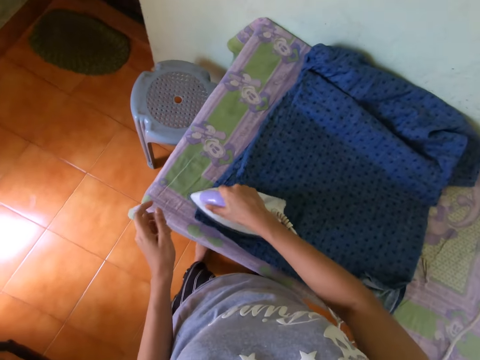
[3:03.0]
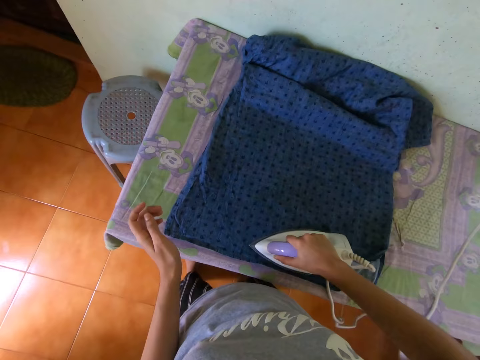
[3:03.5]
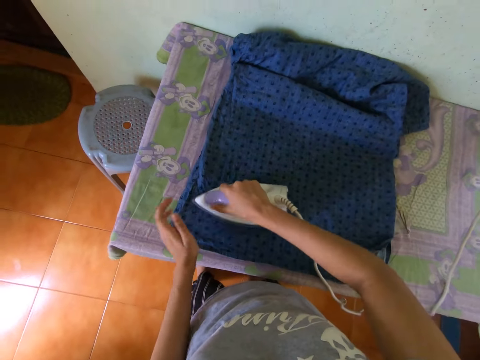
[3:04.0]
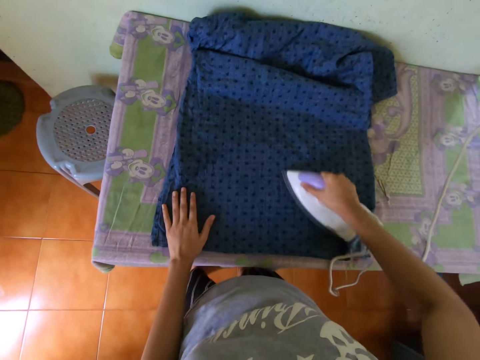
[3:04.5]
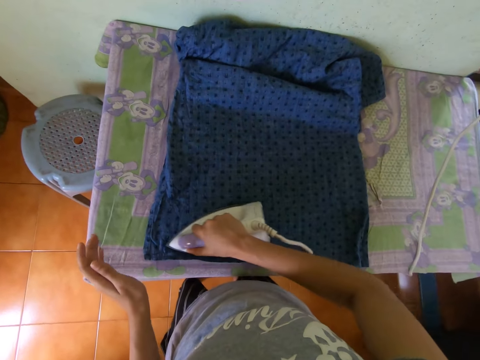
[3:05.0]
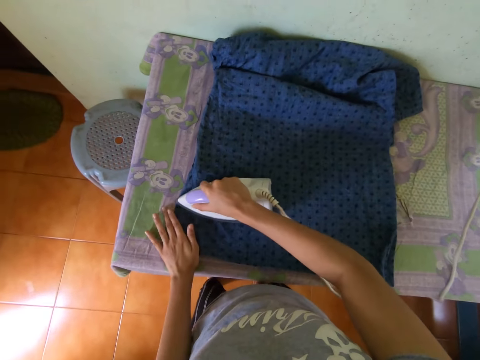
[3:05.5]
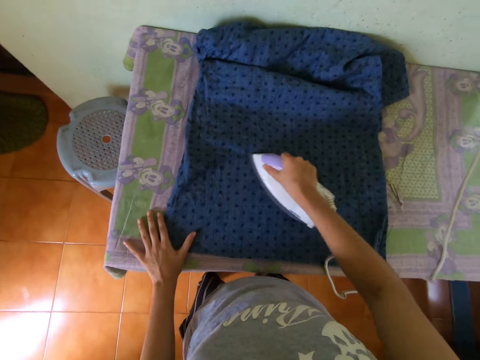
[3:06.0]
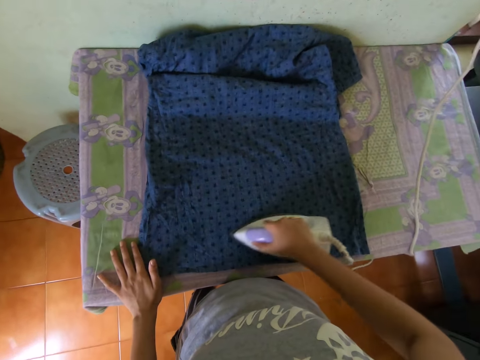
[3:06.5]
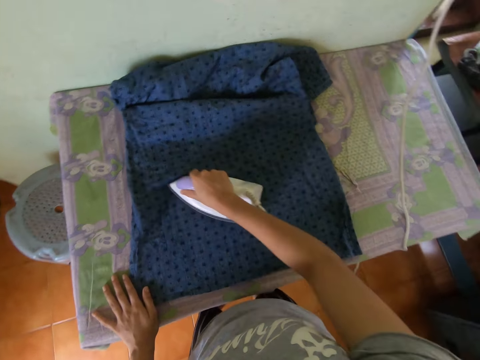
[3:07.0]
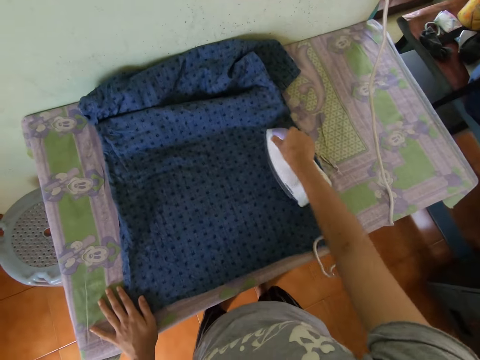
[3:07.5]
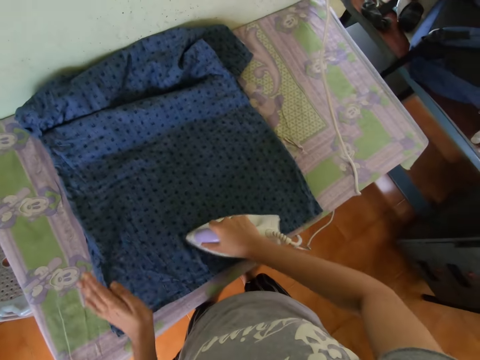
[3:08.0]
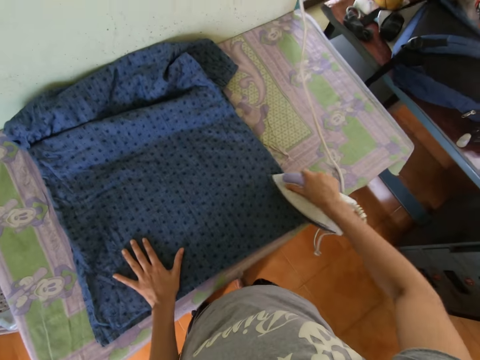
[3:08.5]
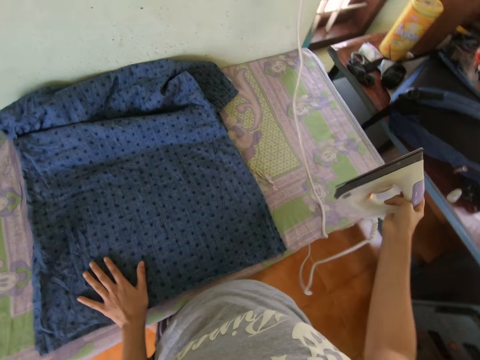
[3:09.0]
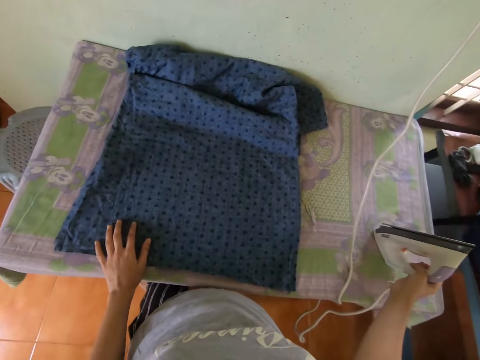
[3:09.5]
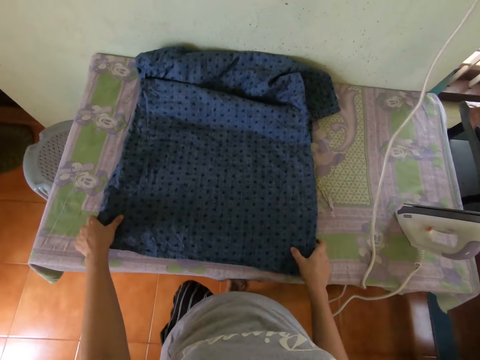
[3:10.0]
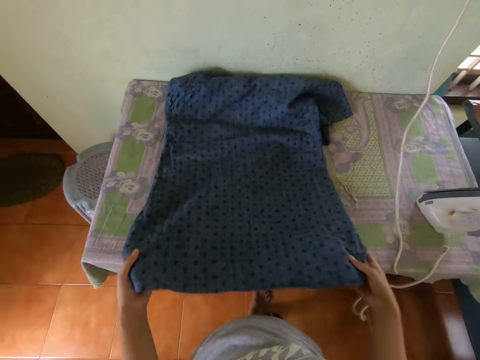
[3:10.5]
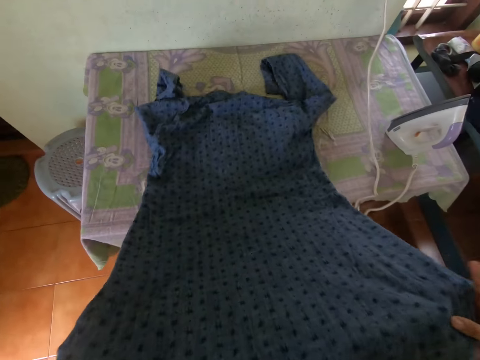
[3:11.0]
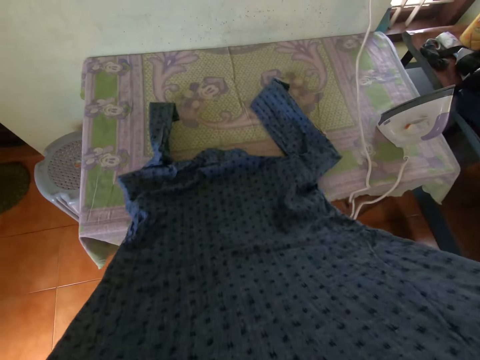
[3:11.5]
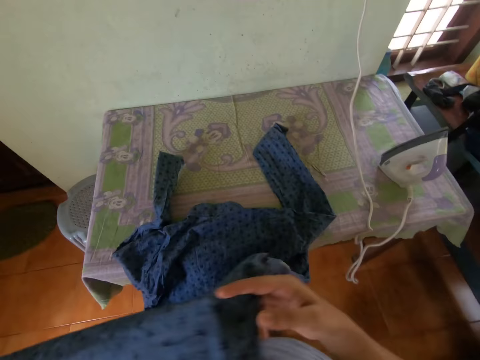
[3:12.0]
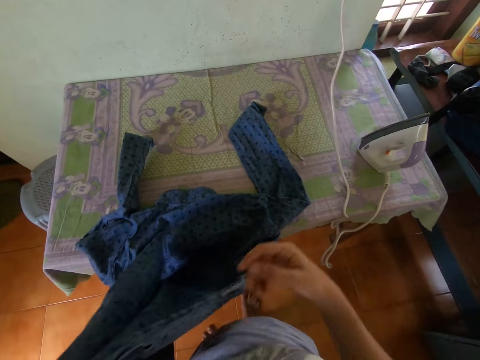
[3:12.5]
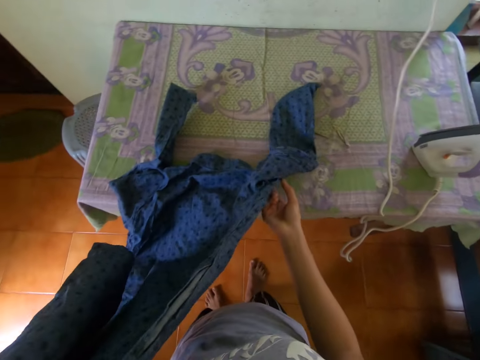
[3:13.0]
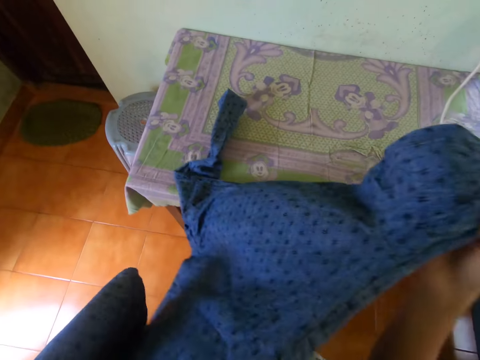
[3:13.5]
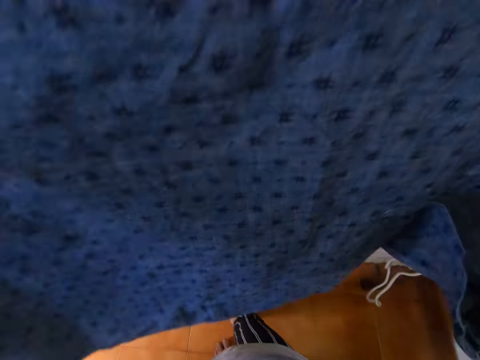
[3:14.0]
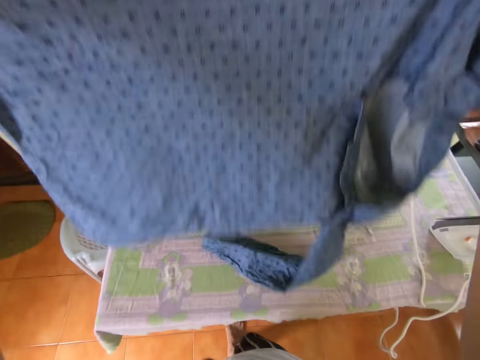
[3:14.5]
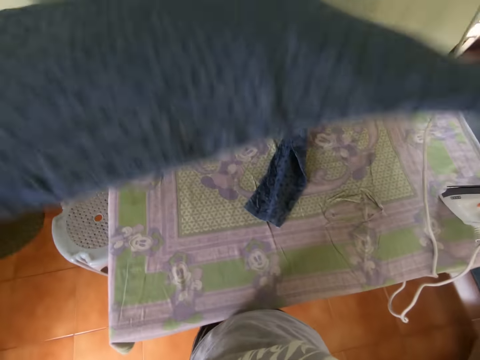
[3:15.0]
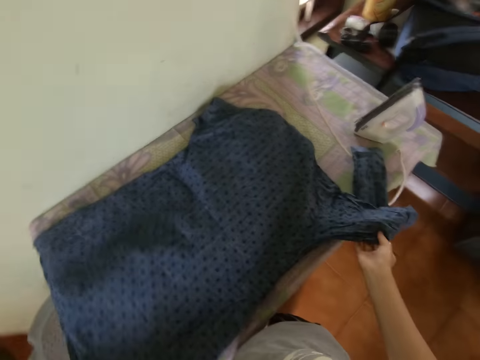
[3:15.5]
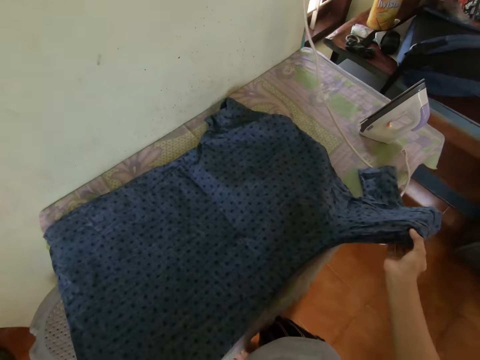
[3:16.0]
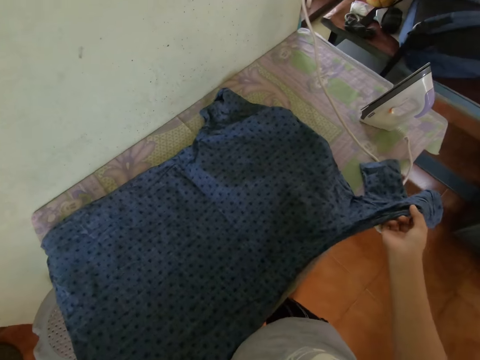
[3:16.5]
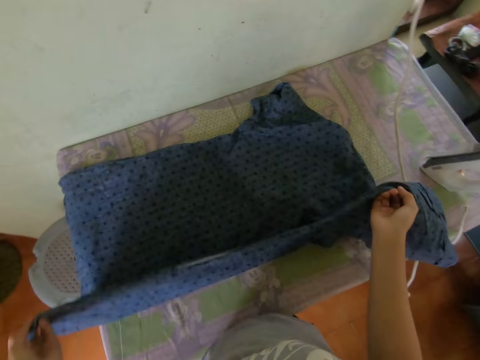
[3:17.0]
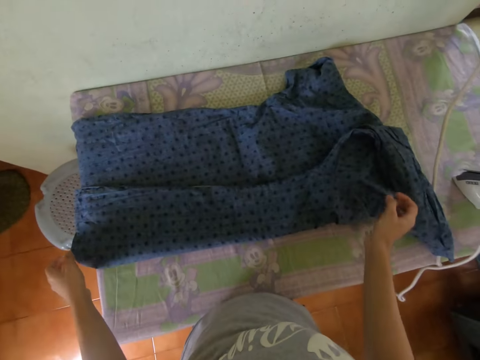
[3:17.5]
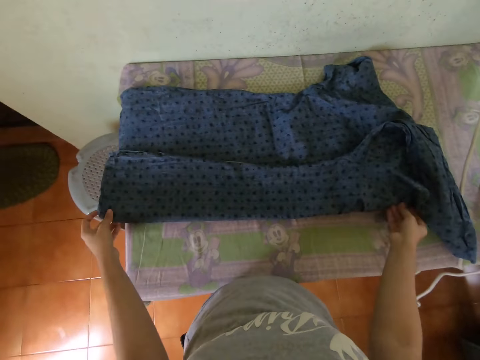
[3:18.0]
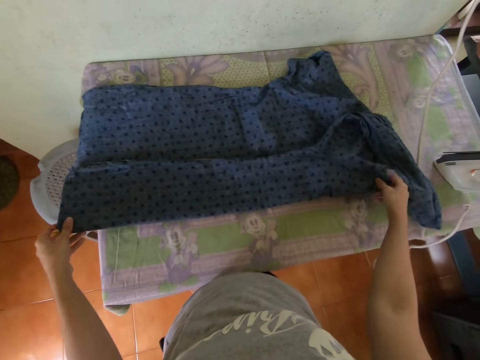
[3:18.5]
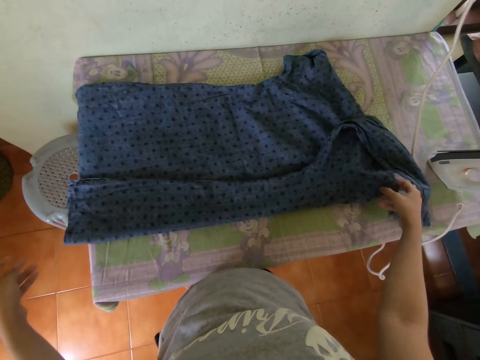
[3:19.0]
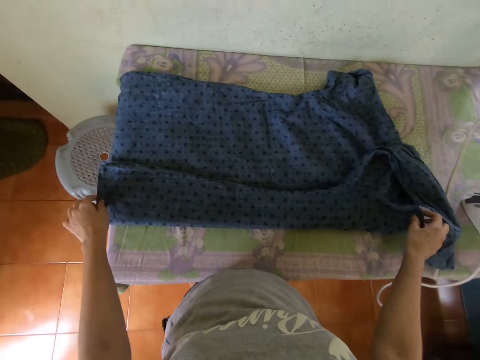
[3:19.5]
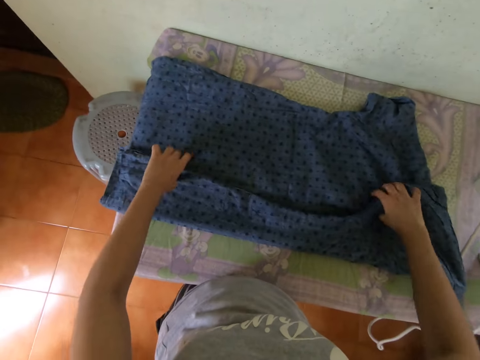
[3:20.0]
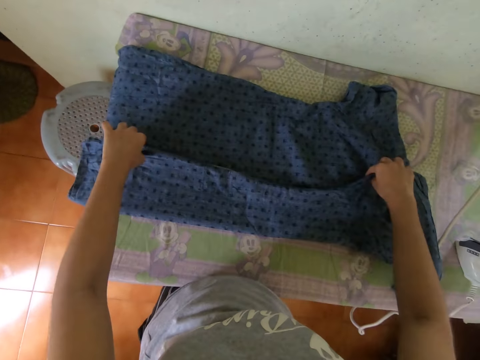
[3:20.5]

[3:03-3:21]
The camera wearer places his left hand on the shirt on the table. He places his left hand on the shirt on the table again. He drops the iron on the table with his right hand. He aligns the shirt. He picks the shirt from the table with both hands, drops the shirt on the table with both hands and folds the shirt on the table with both hands.

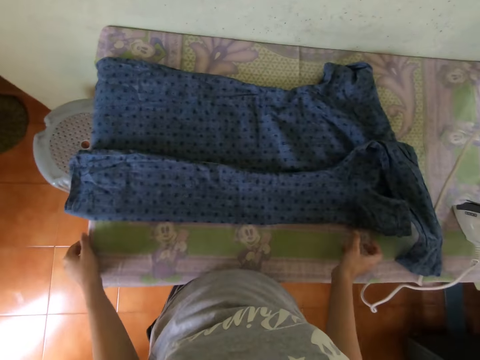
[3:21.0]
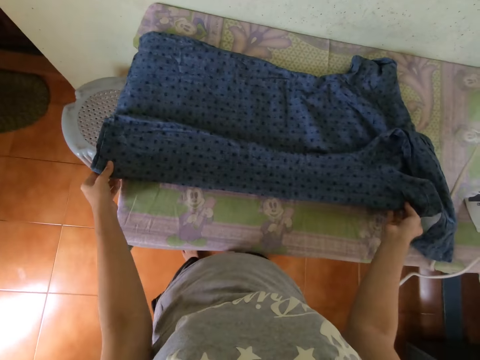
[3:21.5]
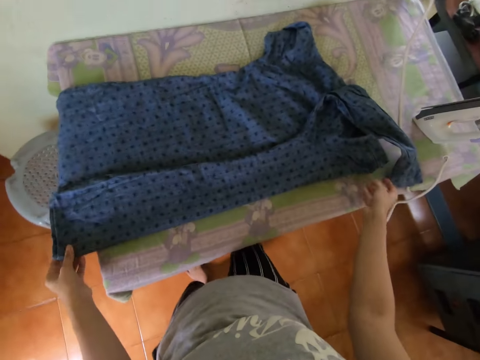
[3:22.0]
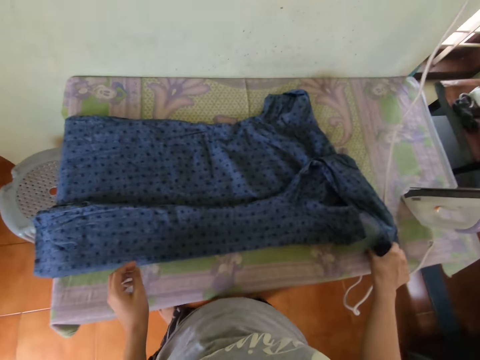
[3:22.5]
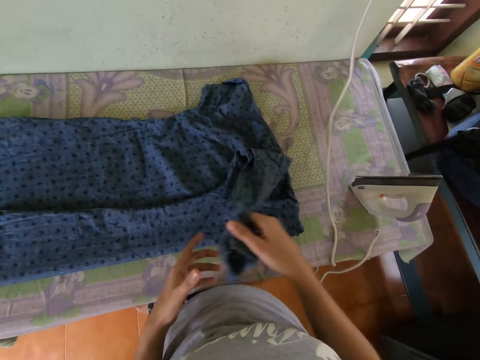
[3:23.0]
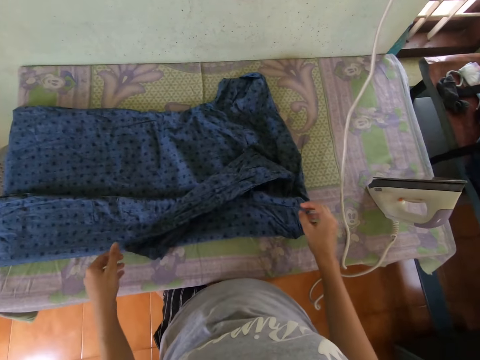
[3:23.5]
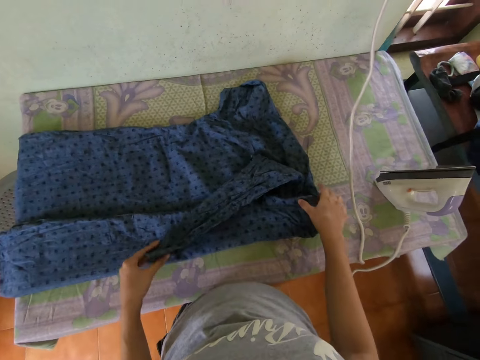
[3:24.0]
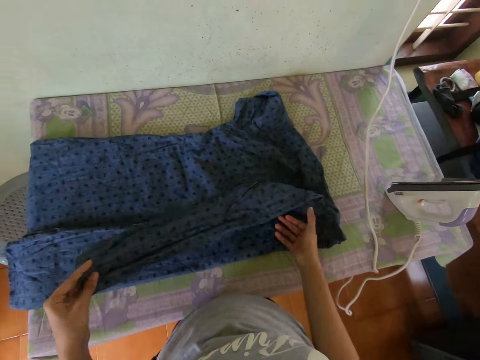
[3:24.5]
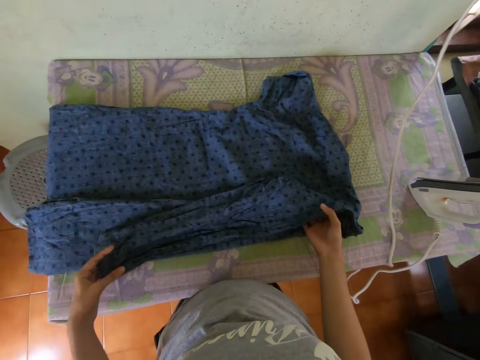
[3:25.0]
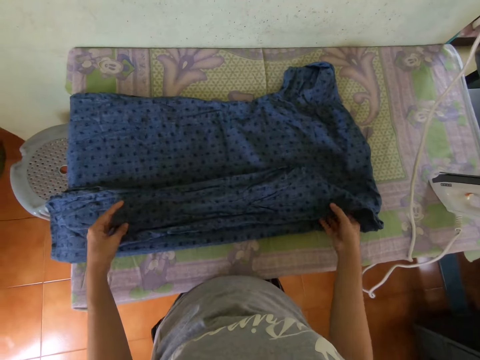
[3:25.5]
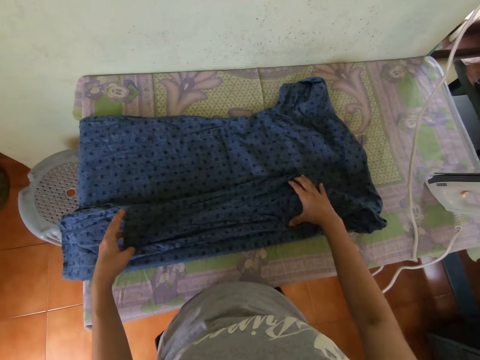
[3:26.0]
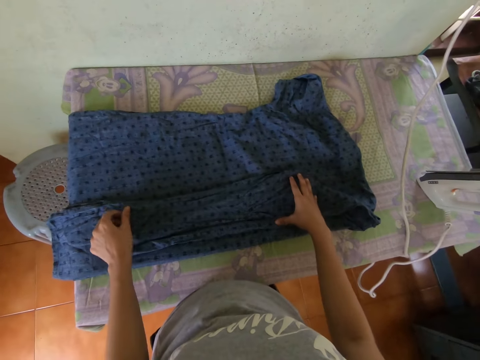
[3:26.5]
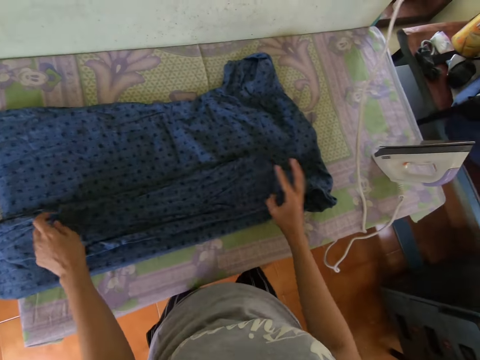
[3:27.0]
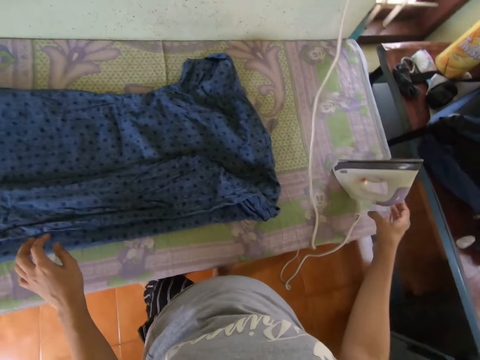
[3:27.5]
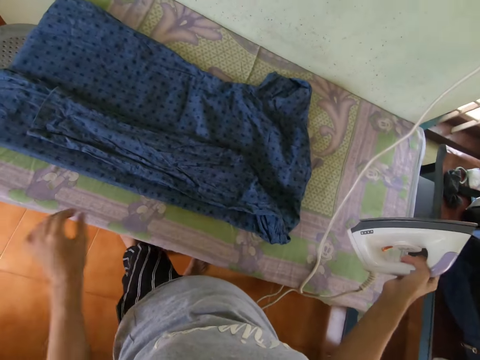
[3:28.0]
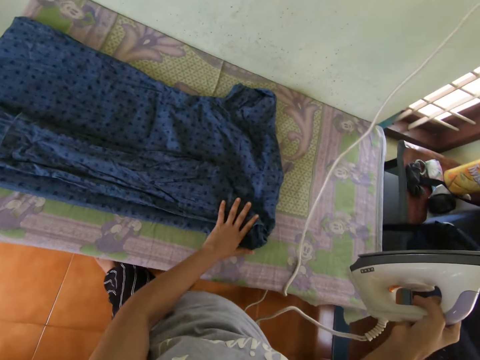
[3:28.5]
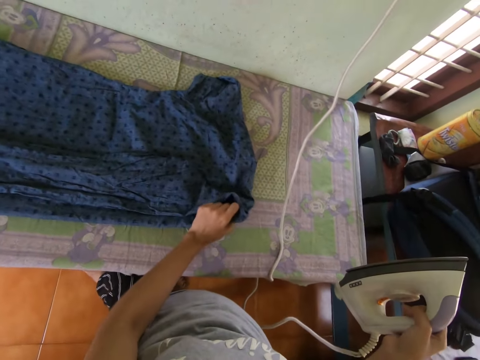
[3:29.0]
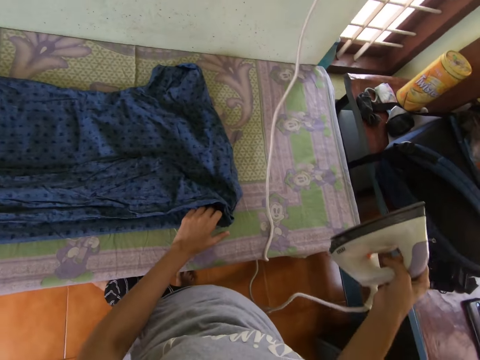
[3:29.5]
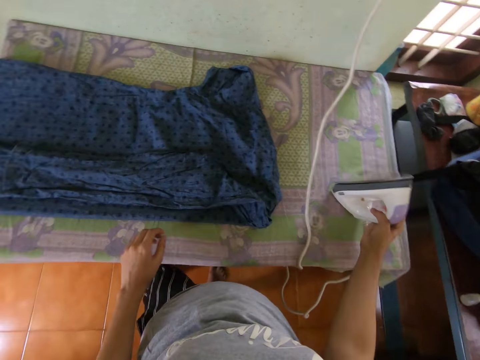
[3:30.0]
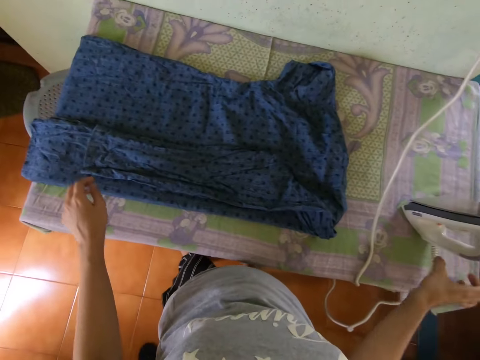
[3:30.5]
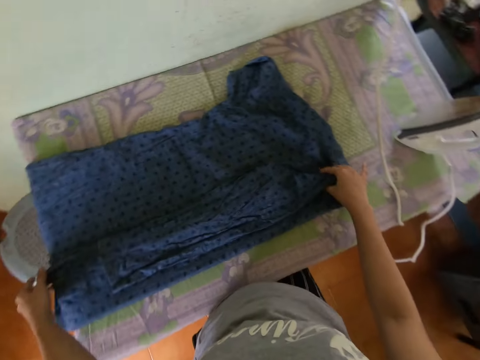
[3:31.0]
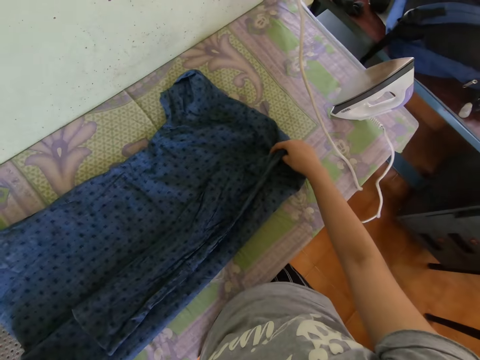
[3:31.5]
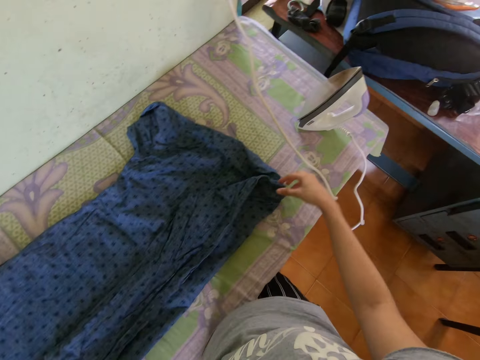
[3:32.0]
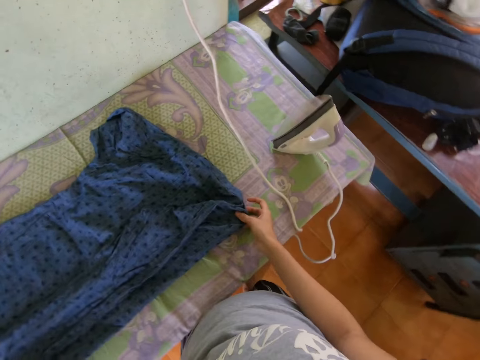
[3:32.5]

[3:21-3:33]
The camera wearer picks the iron from the table with his right hand. He aligns a shirt. He places his left hand on the shirt on the table. He drops the iron on the table with his right hand. He adjusts the shirt on the table with both hands.
